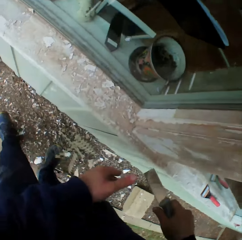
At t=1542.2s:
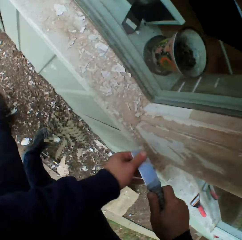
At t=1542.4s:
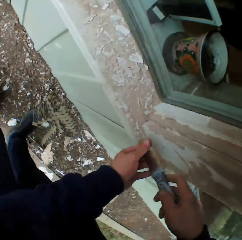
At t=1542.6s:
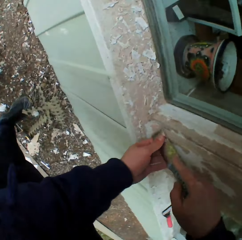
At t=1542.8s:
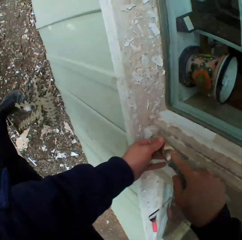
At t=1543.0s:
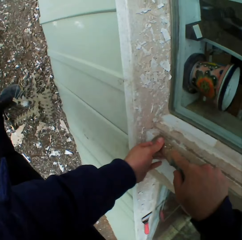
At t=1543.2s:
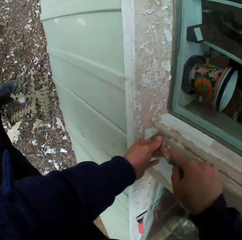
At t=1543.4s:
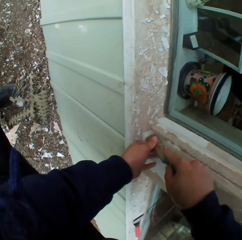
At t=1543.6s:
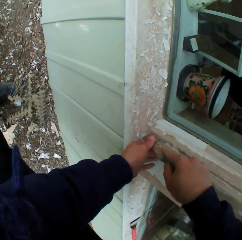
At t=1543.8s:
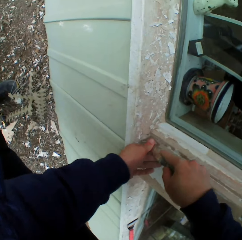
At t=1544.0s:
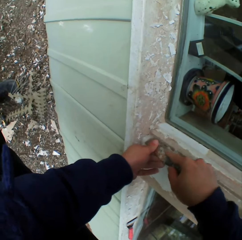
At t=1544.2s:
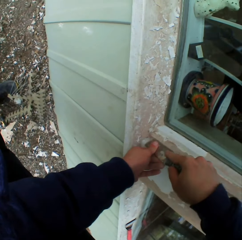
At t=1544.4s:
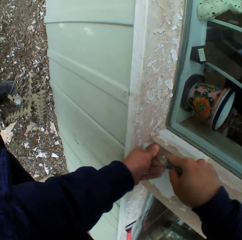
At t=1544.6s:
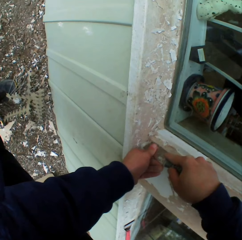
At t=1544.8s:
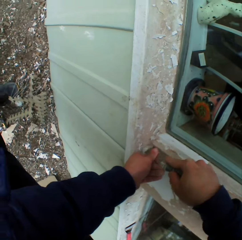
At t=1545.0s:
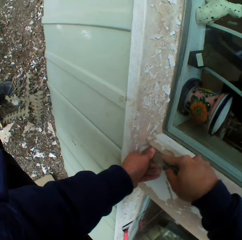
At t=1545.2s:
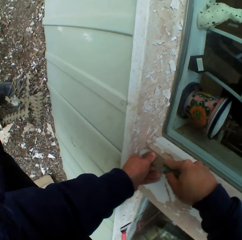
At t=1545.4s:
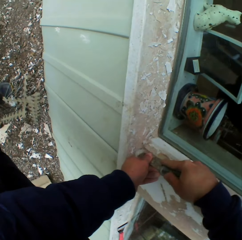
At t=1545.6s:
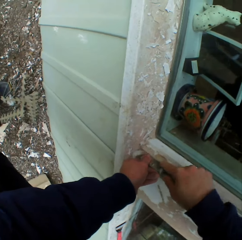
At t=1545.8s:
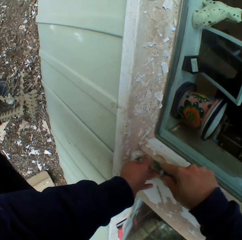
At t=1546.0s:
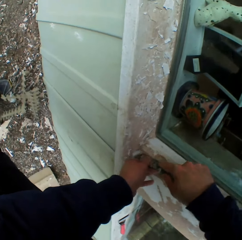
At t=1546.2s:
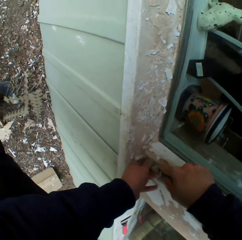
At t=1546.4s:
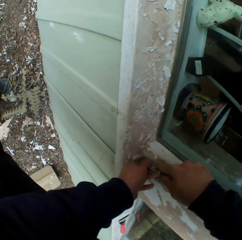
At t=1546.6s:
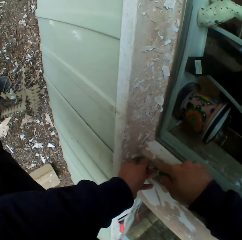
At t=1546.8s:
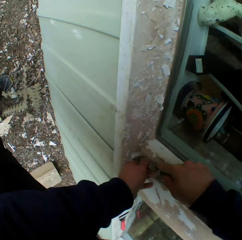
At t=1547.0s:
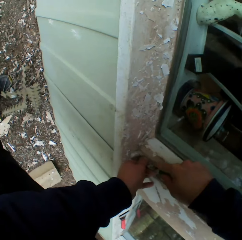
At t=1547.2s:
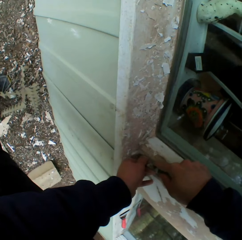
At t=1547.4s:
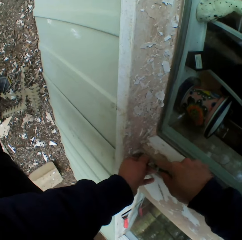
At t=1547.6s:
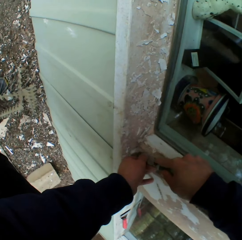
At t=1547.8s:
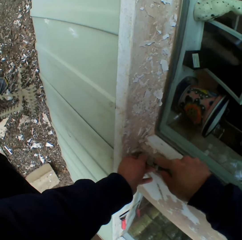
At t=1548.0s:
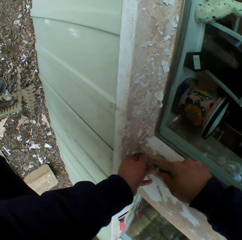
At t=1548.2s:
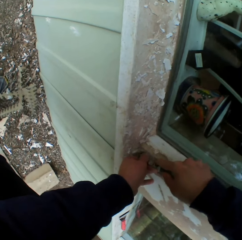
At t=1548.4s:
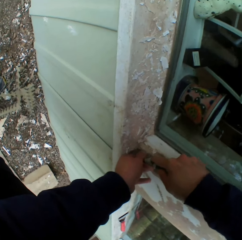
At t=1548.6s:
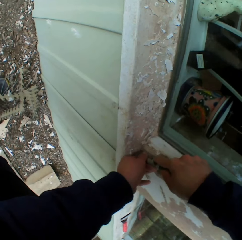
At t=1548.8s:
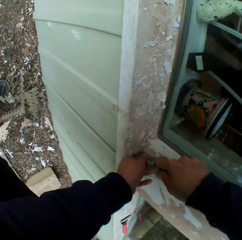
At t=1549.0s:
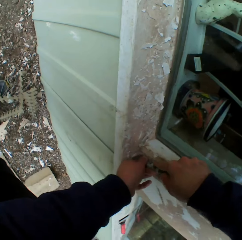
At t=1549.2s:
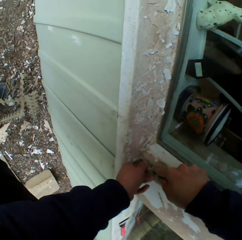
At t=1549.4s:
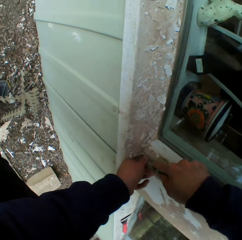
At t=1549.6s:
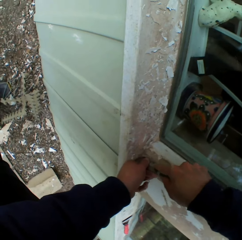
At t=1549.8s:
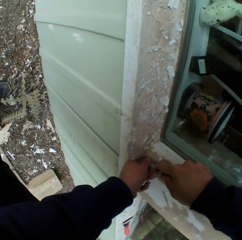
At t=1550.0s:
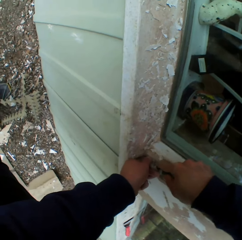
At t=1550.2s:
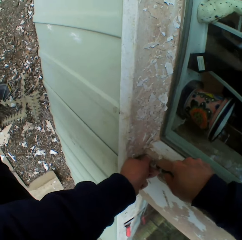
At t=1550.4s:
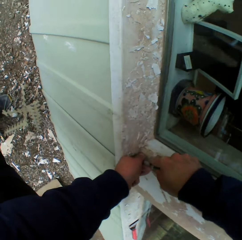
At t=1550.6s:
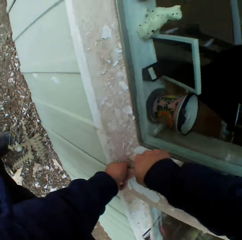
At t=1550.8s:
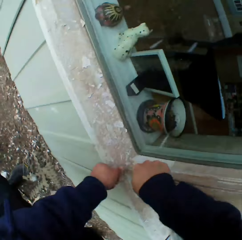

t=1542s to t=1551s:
The camera wearer removes the dried paint on the wall with a chisel.

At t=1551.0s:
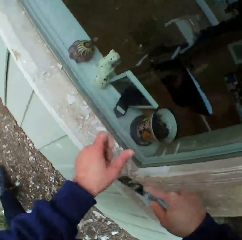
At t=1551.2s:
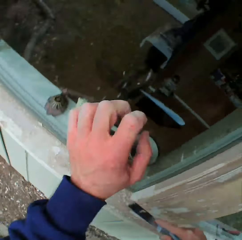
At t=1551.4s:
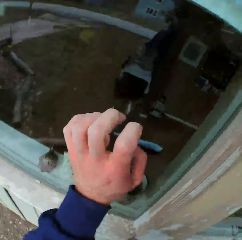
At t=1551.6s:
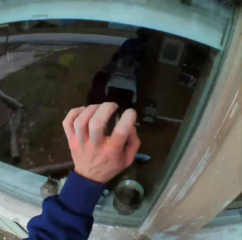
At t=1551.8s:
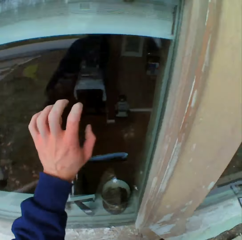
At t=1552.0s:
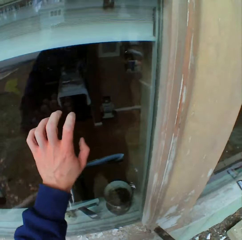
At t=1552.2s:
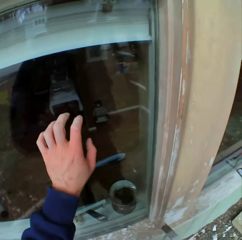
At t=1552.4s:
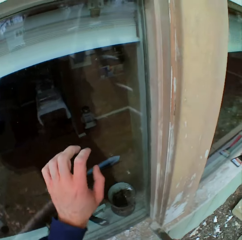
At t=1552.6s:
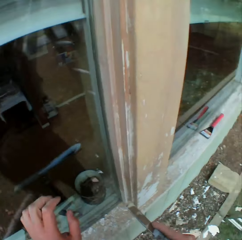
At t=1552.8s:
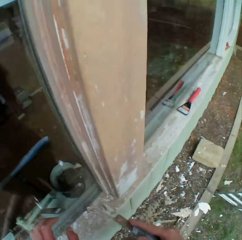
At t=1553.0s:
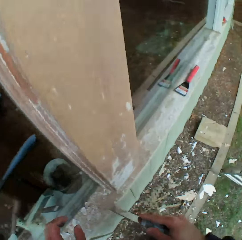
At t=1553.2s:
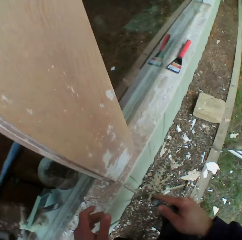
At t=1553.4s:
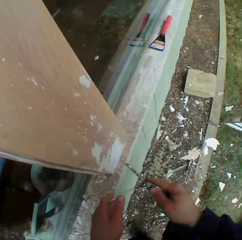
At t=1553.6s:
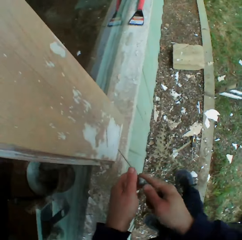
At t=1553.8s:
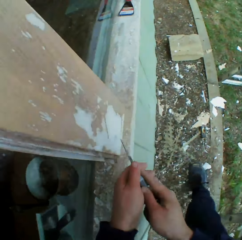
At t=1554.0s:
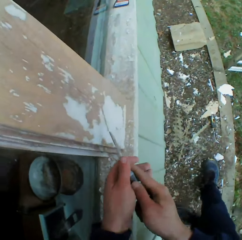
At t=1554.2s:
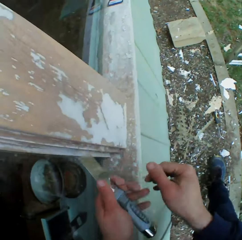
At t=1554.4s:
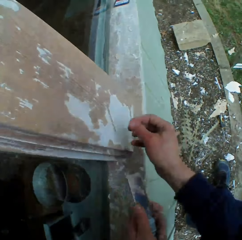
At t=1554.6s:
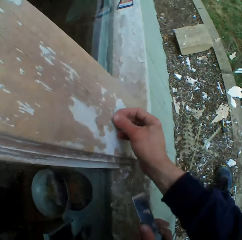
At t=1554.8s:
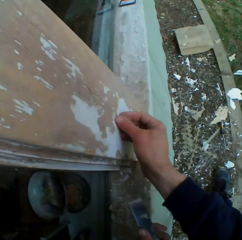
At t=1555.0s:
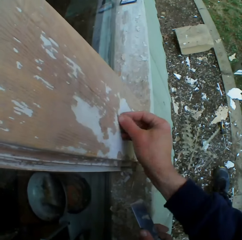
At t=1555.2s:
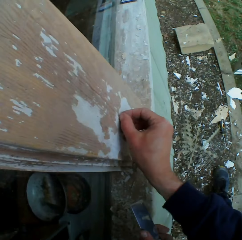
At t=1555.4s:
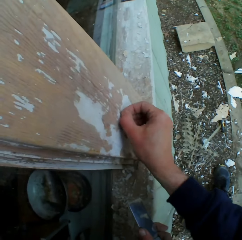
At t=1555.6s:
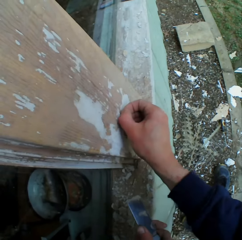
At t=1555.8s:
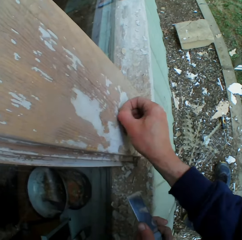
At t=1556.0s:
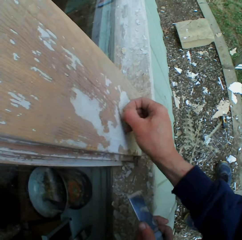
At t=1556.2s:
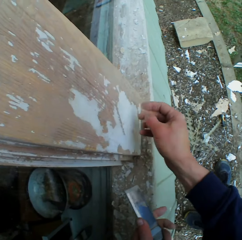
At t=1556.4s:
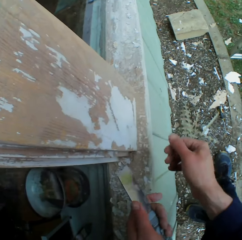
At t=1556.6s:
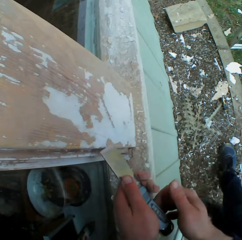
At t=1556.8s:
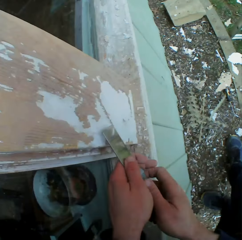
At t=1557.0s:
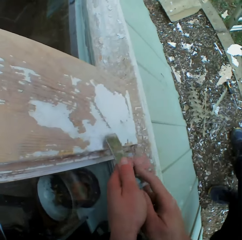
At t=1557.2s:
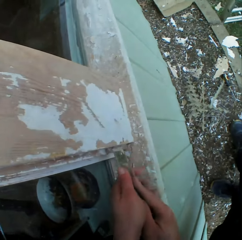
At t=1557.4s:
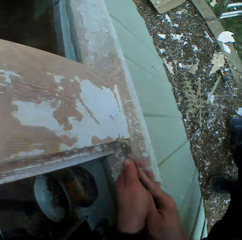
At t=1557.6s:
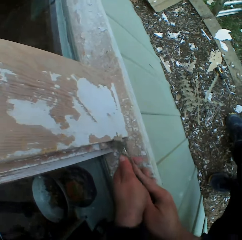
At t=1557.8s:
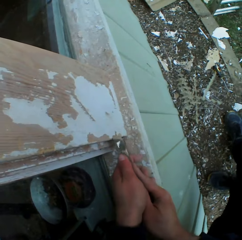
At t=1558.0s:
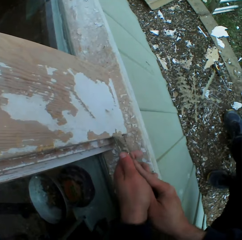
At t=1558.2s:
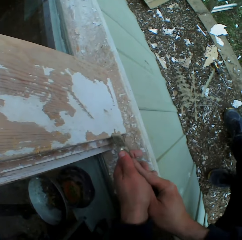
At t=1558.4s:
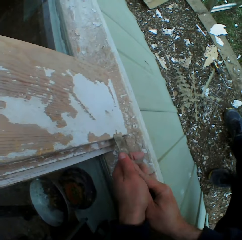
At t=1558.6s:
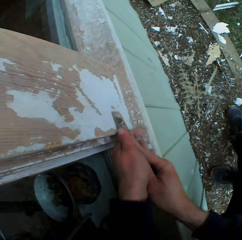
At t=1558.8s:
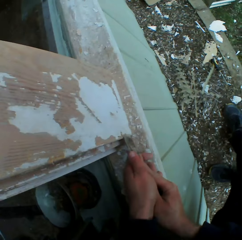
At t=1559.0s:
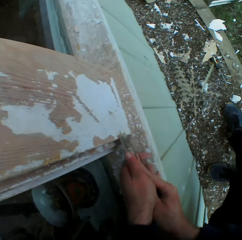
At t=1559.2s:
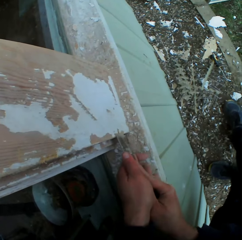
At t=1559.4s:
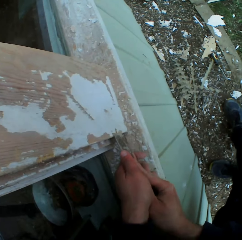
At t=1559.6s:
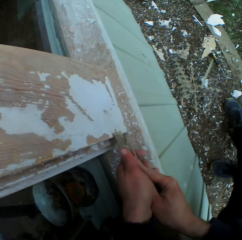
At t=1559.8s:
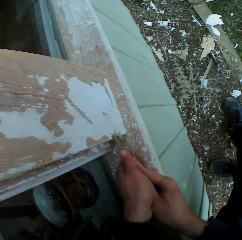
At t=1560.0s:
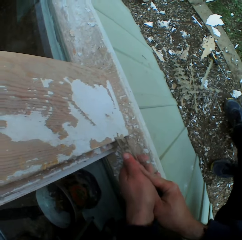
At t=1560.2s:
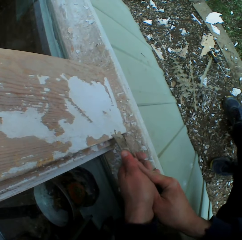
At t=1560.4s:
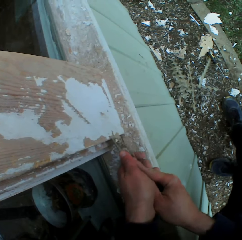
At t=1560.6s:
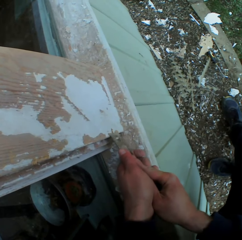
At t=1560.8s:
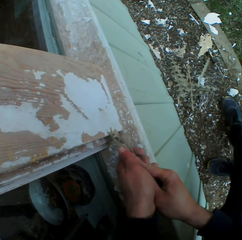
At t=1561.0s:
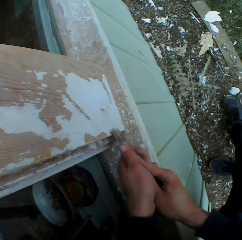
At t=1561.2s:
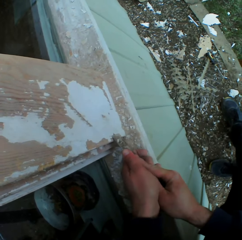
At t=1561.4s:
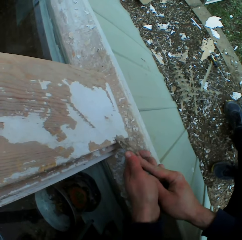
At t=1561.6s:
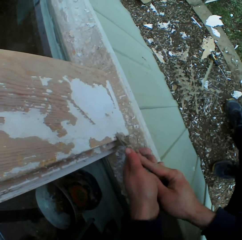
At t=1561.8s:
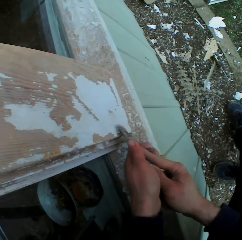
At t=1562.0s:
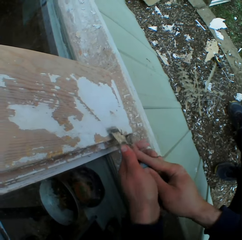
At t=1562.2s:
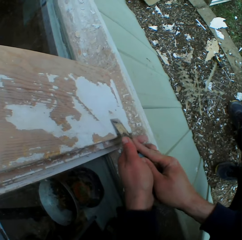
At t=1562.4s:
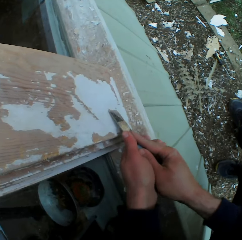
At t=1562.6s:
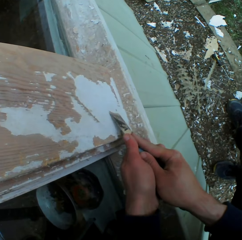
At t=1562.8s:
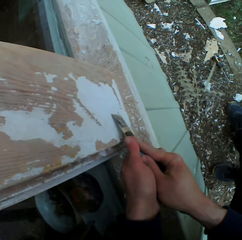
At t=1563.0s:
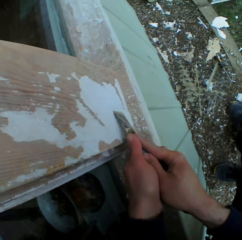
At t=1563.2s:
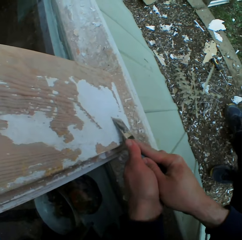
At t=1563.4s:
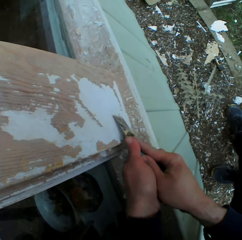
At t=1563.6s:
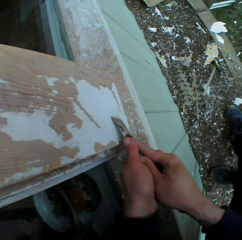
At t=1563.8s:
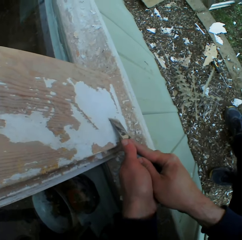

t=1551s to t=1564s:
The camera wearer knocks on the window. He removes paint on a window frame with his right hand. He removes the dried paint on the wall with a chisel.

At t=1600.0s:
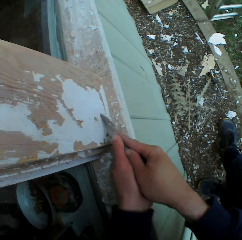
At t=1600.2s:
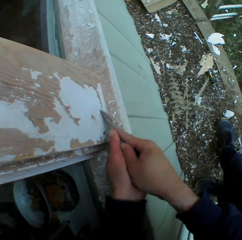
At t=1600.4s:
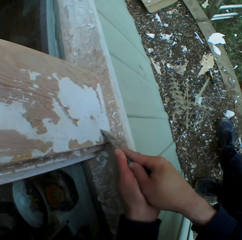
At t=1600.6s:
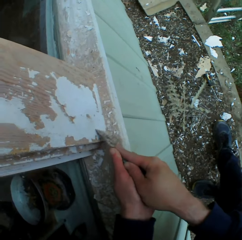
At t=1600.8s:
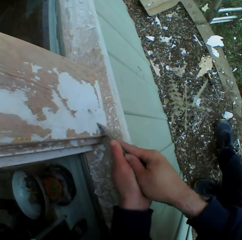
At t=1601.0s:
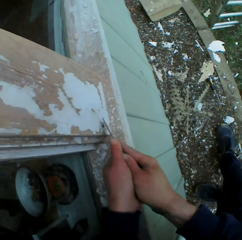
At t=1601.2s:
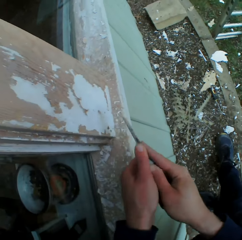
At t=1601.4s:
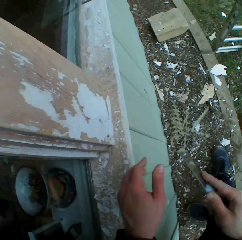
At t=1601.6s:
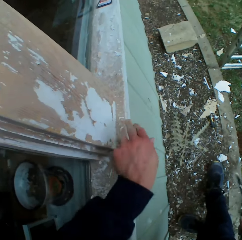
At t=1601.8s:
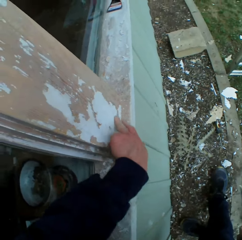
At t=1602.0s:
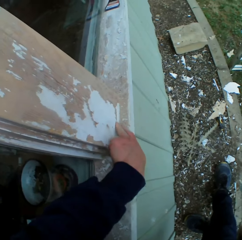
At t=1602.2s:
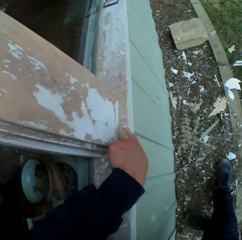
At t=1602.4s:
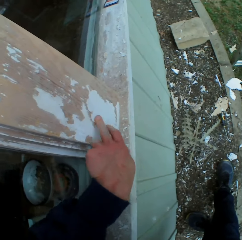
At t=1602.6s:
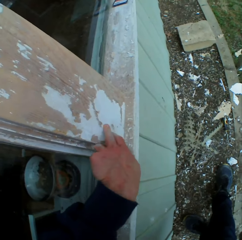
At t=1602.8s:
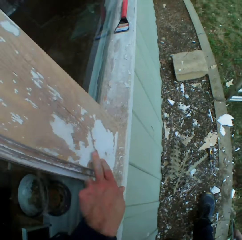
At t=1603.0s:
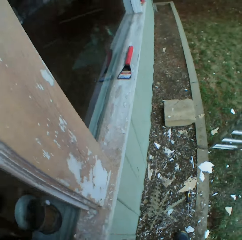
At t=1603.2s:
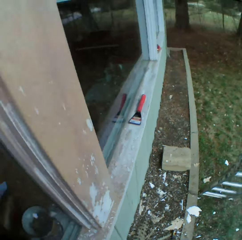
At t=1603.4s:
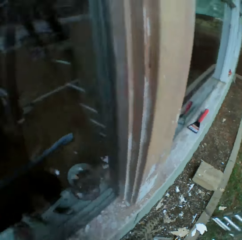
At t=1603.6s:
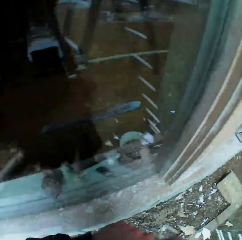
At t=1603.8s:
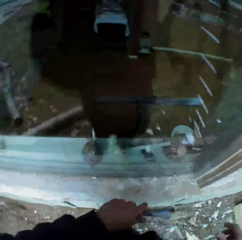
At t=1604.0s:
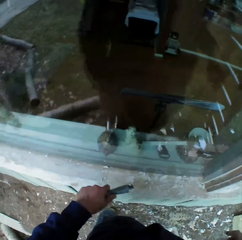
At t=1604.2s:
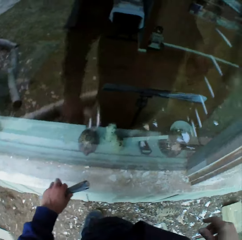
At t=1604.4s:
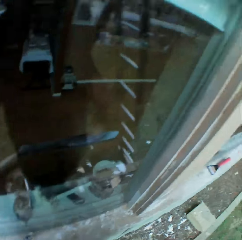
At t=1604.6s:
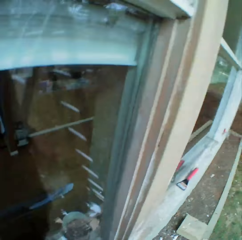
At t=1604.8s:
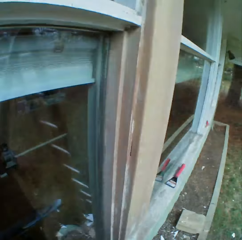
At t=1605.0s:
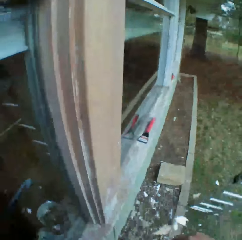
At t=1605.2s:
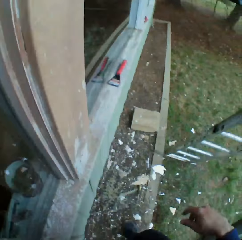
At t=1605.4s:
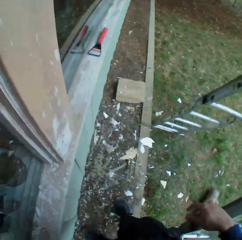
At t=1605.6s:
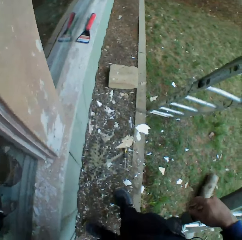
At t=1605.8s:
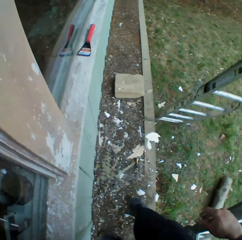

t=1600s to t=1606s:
The camera wearer removes paint on a window frame with his left hand. He touches the wall with his left hand.
